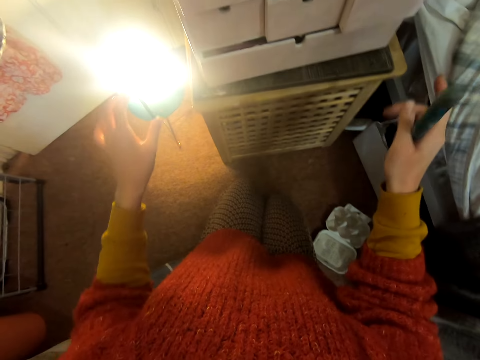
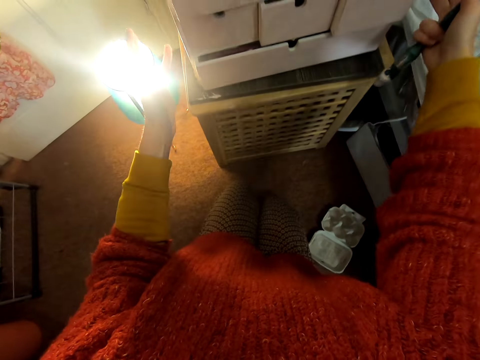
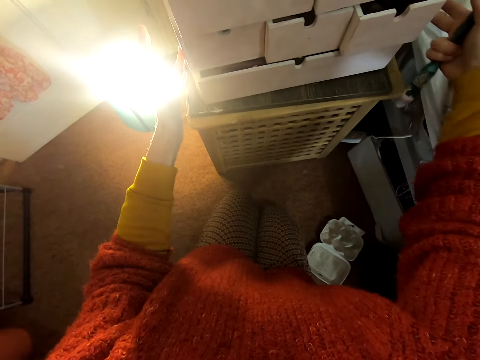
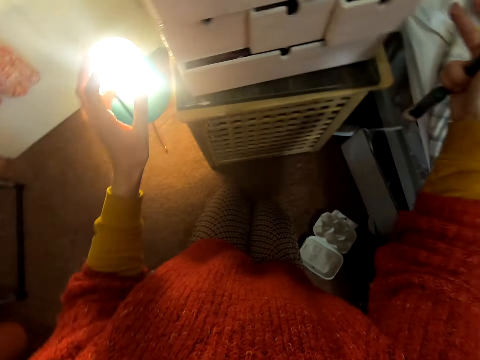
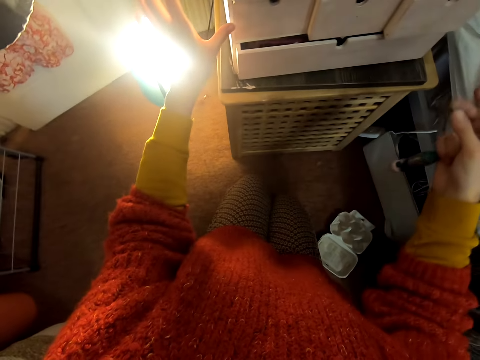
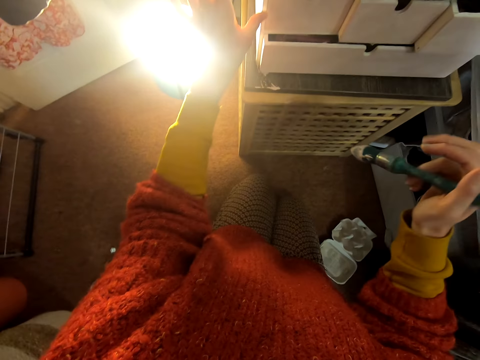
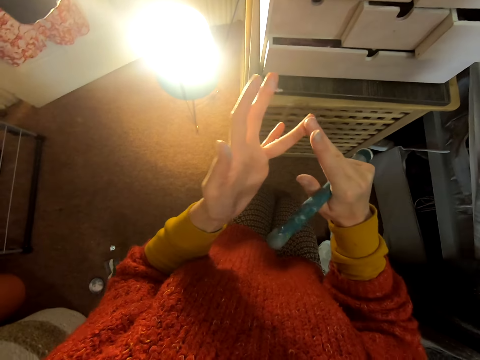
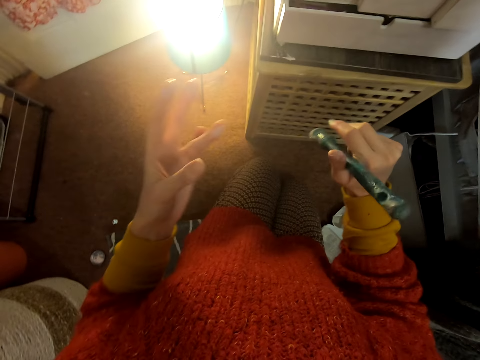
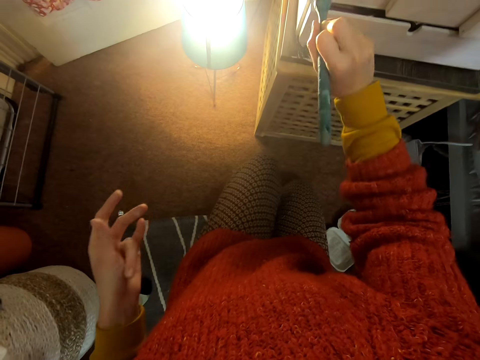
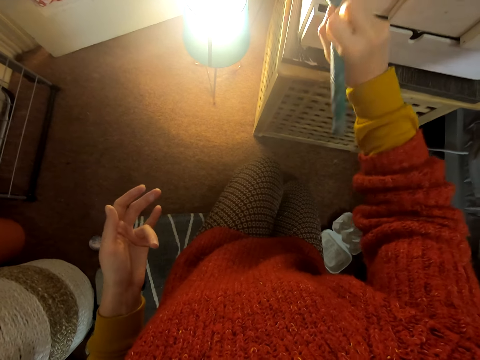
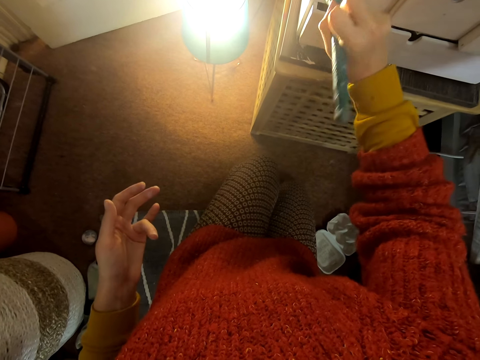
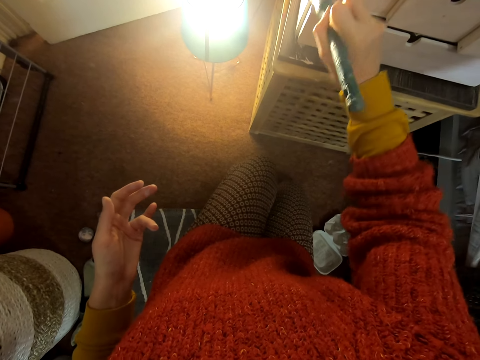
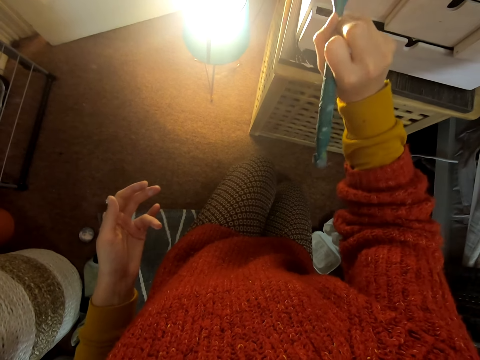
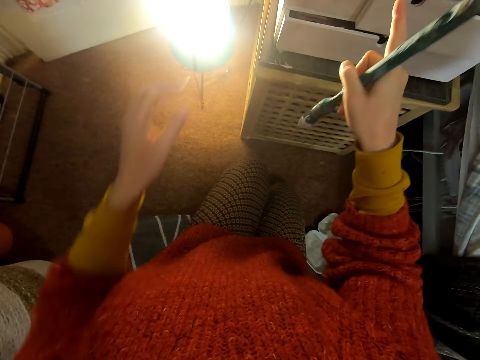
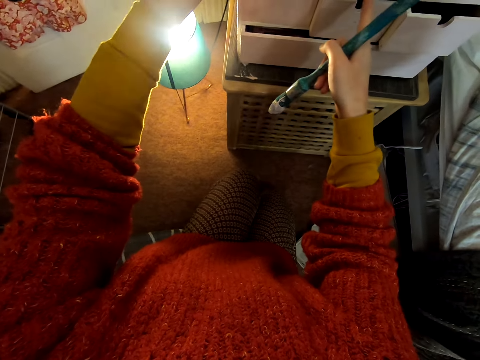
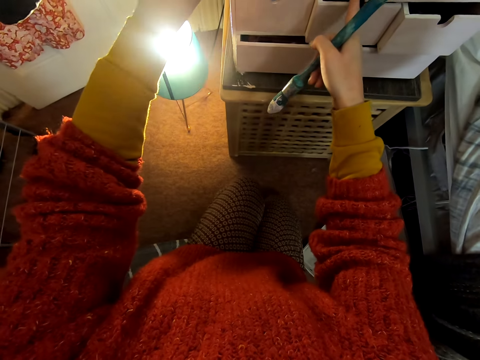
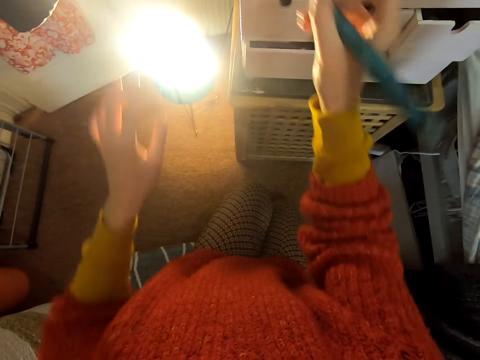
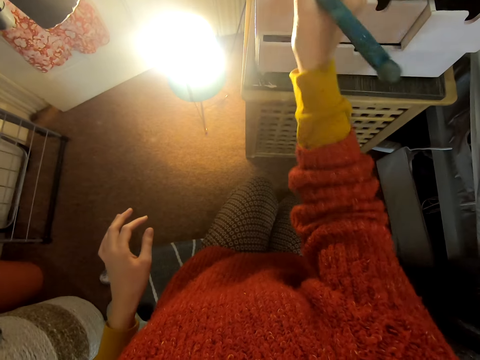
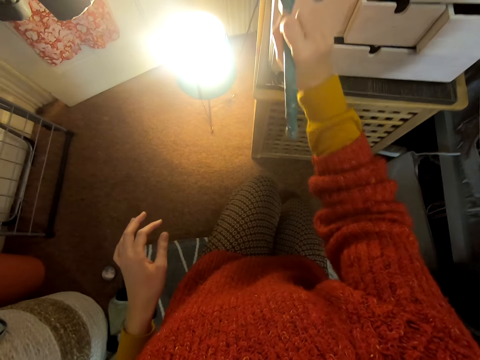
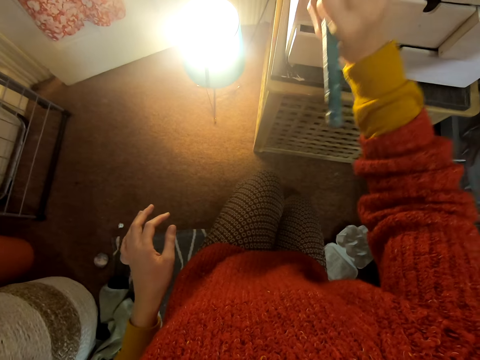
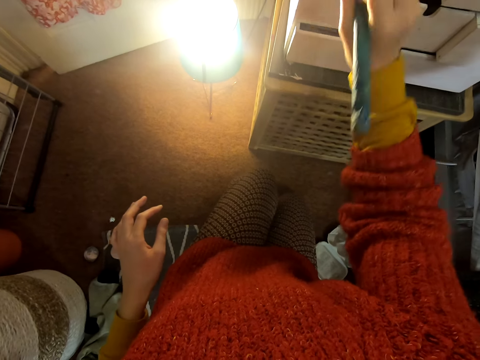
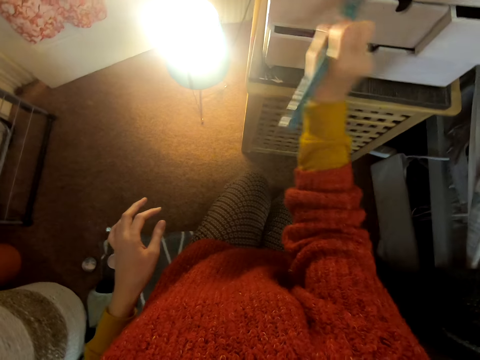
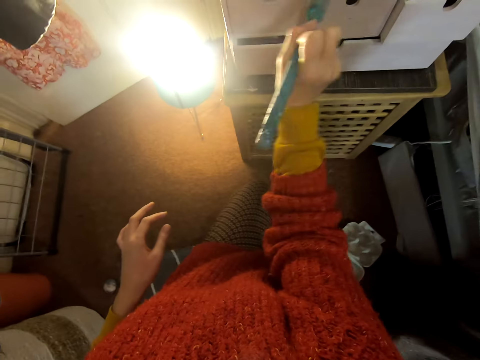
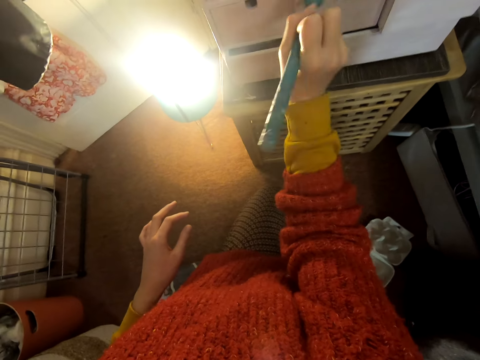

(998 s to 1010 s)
The camera wearer moves both hands. They touch the chest of drawers. They push the chest of drawers. They move both hands. They lift the brush. They paint the chest of drawers. They lift both hands. They touch the chest of drawers. They move both hands. They paint the chest of drawers.

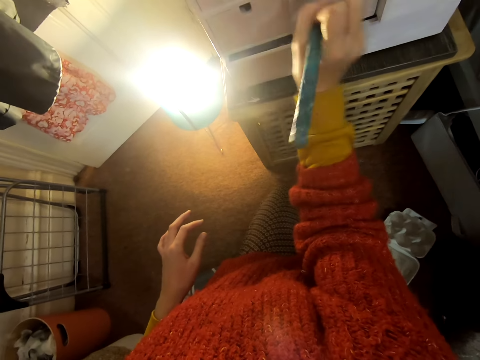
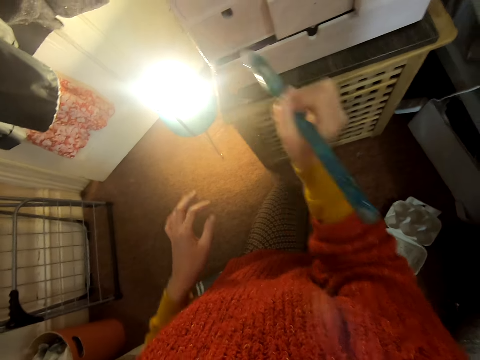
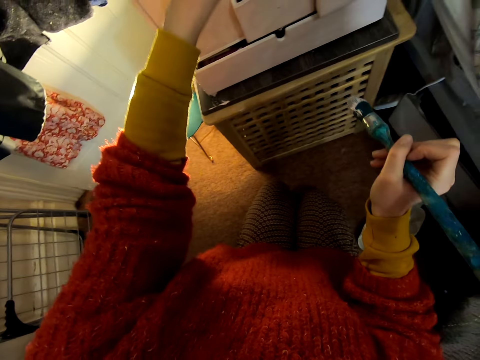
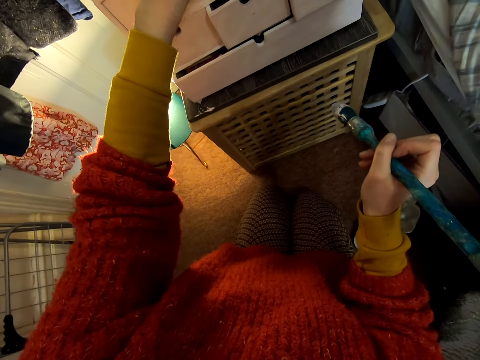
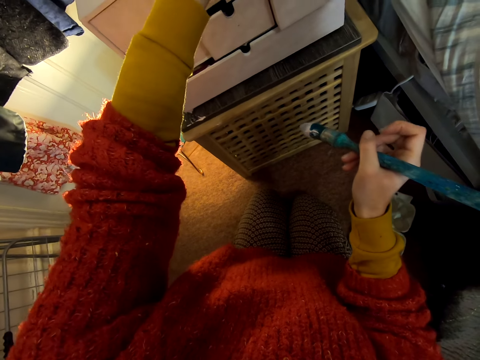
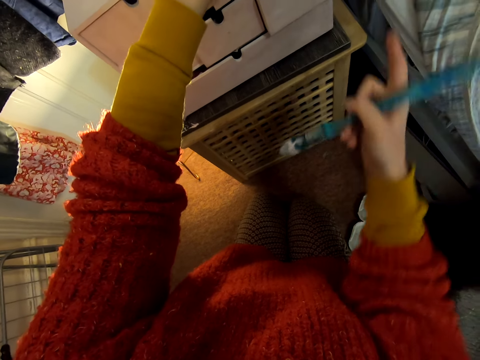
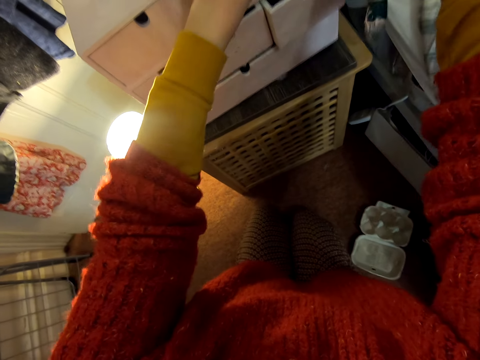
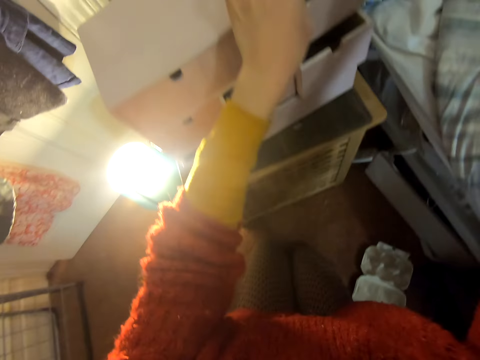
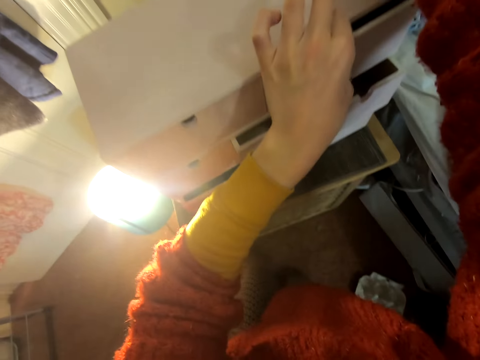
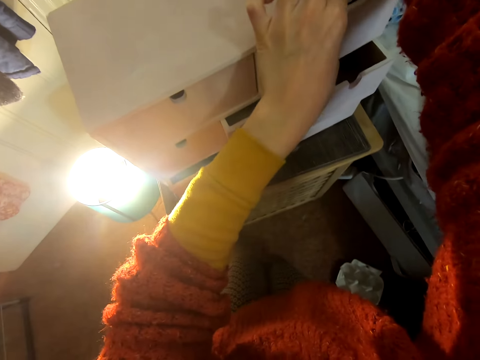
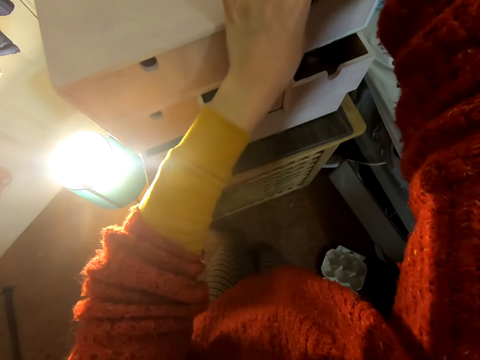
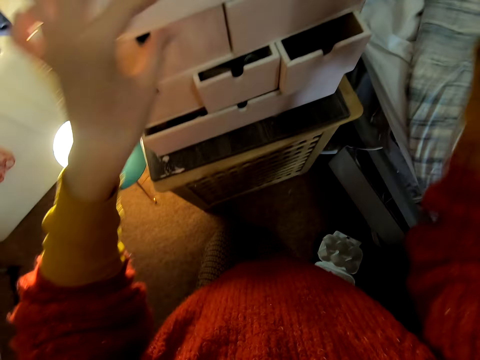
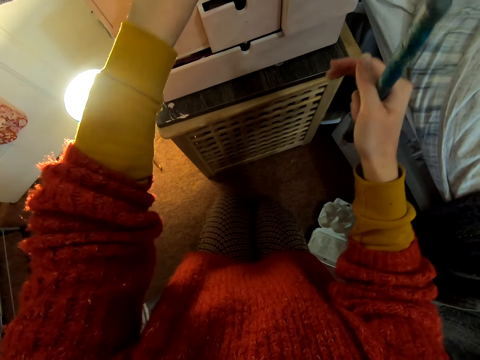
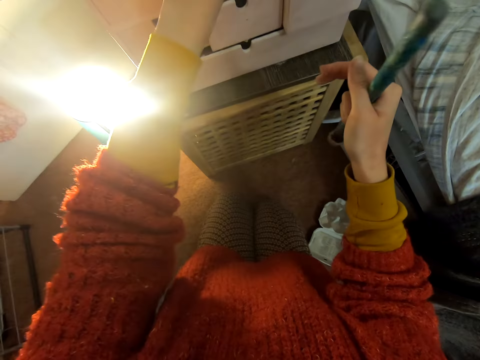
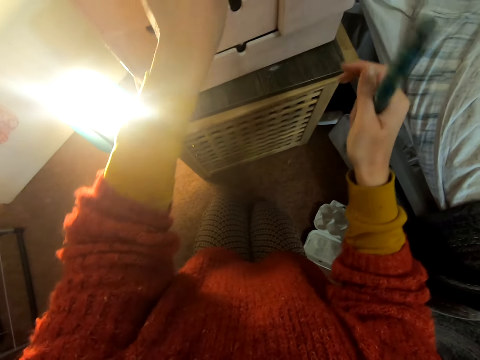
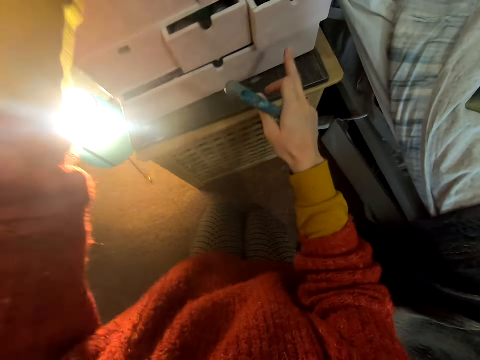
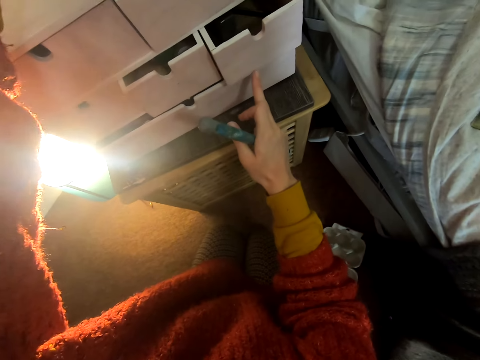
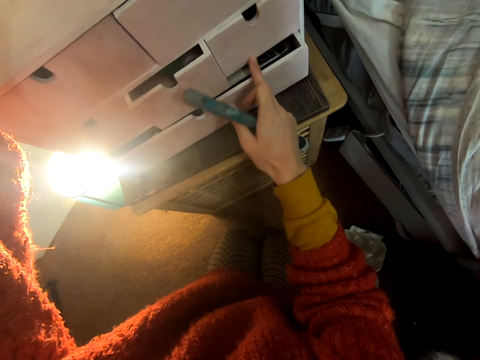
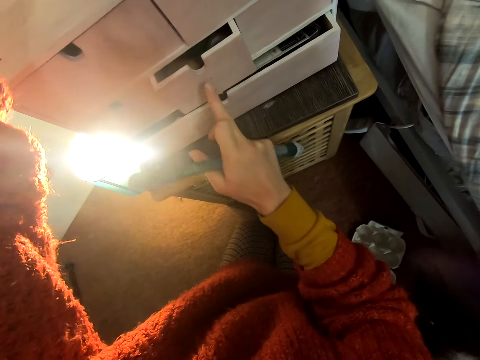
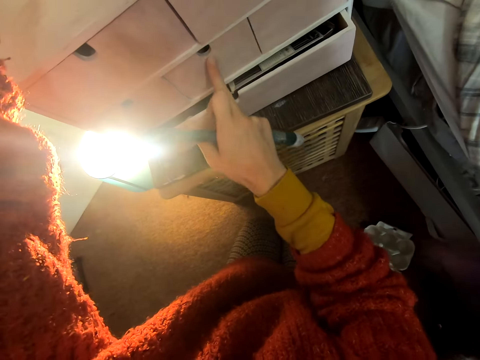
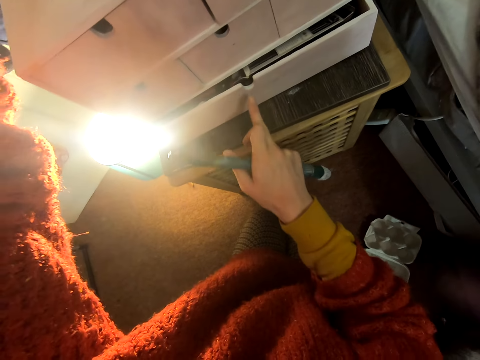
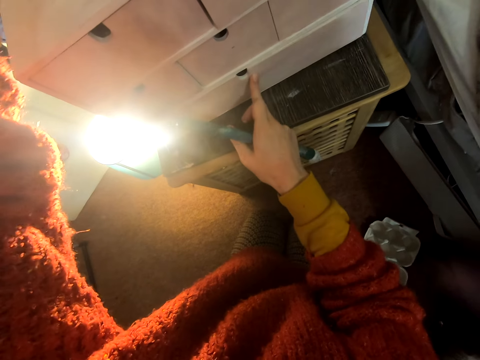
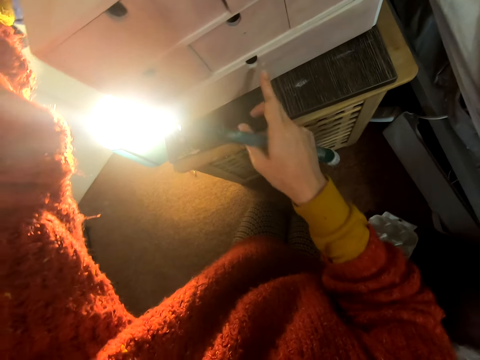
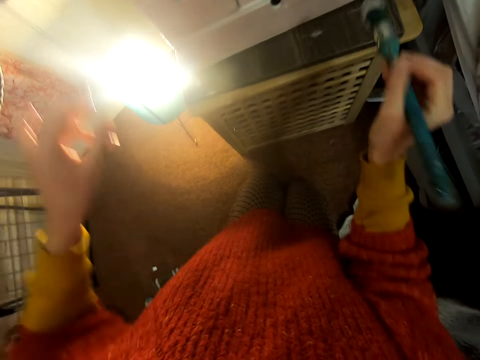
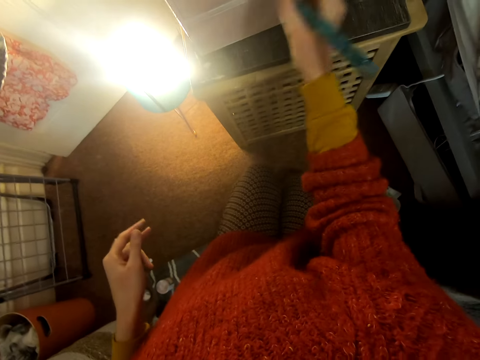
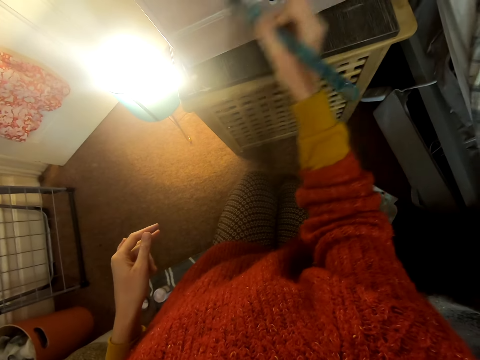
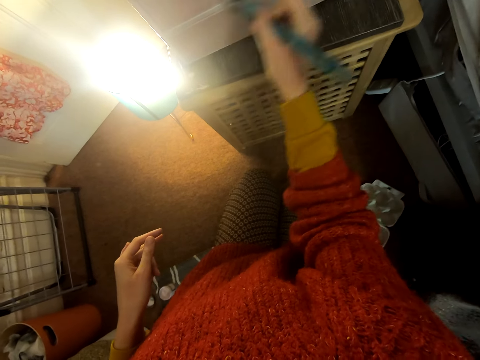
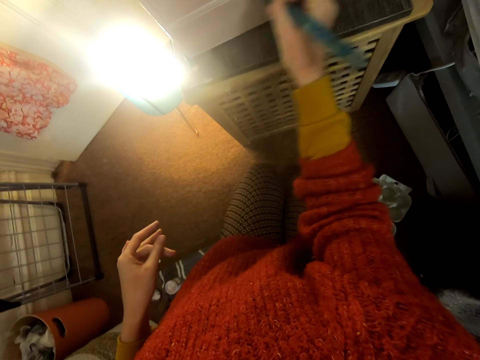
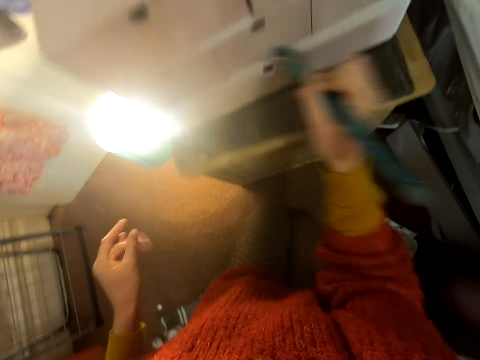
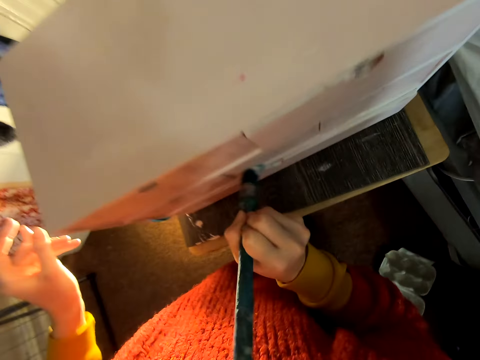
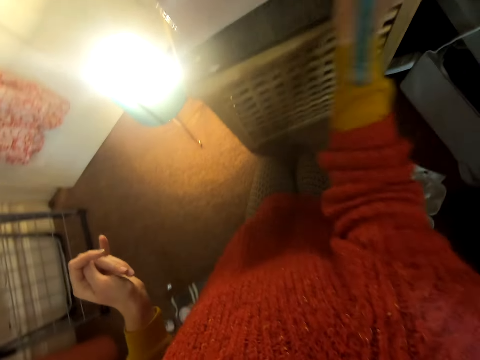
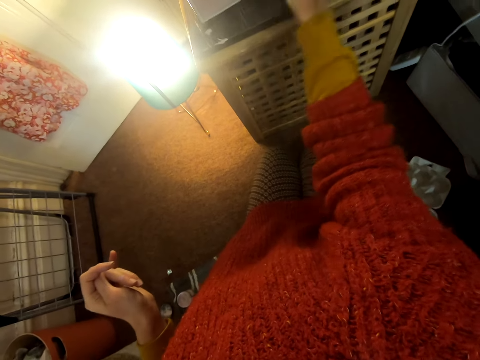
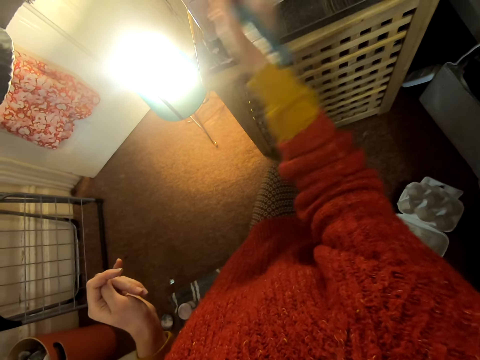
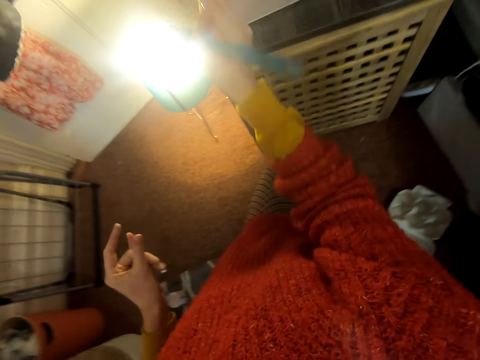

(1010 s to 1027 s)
The camera wearer lifts the left hand. They touch the chest of drawers. They lift the right hand. They shake the chest of drawers. They move both hands. They touch the chest of drawers. They close the drawers. They push the drawers. They move both hands. They paint the chest of drawers. They lift the left hand. They paint the chest of drawers.
